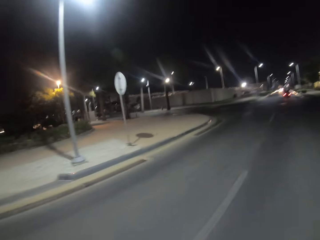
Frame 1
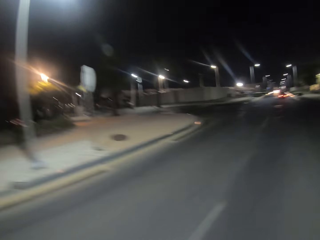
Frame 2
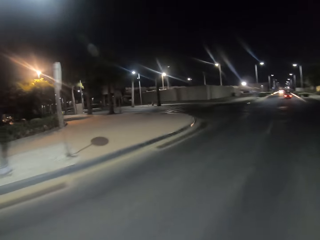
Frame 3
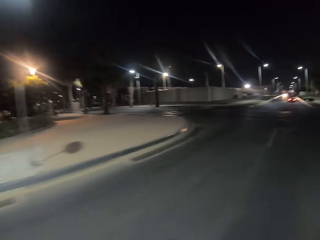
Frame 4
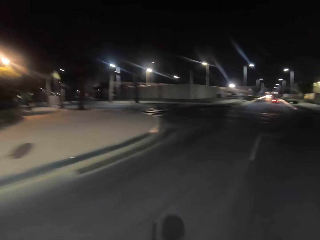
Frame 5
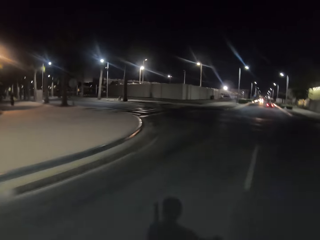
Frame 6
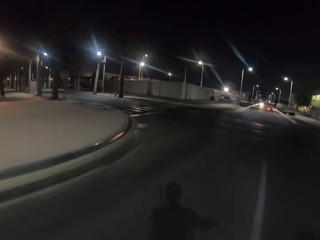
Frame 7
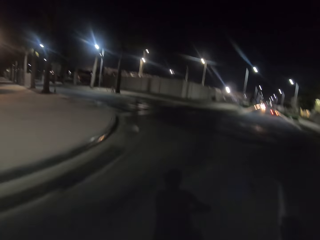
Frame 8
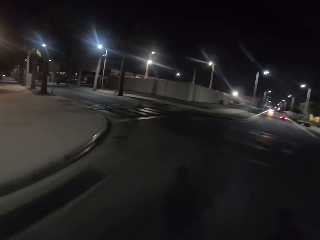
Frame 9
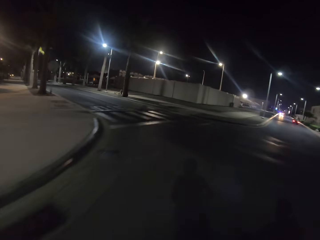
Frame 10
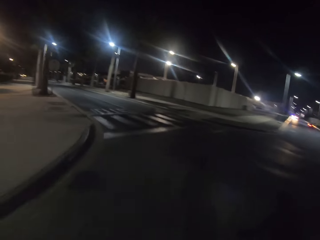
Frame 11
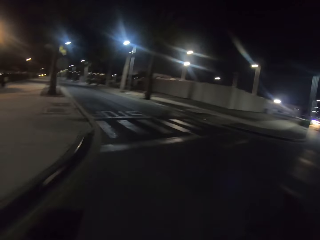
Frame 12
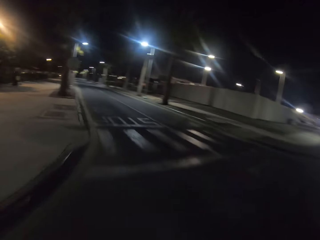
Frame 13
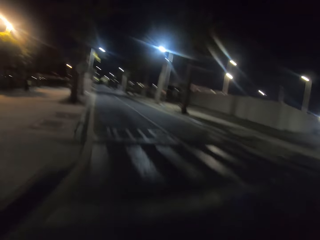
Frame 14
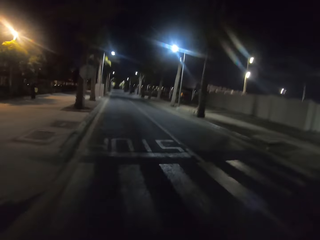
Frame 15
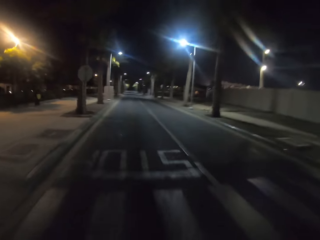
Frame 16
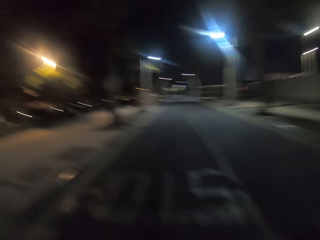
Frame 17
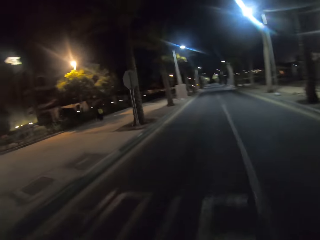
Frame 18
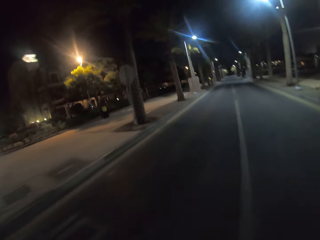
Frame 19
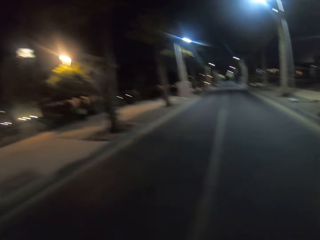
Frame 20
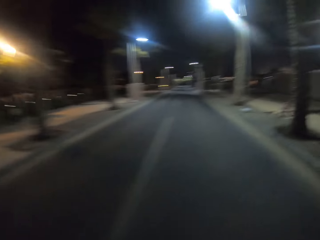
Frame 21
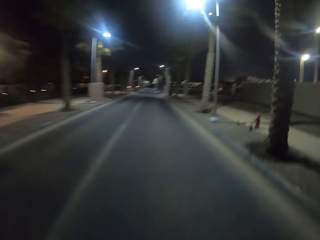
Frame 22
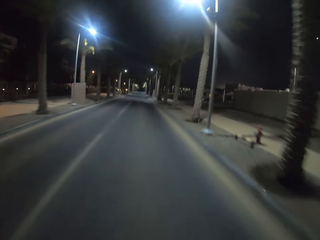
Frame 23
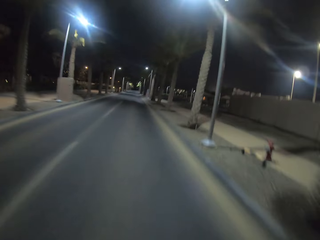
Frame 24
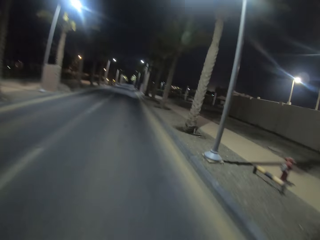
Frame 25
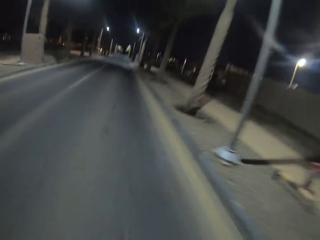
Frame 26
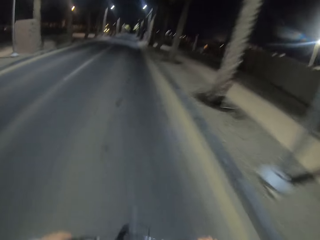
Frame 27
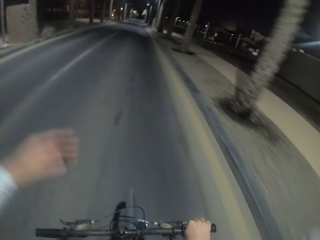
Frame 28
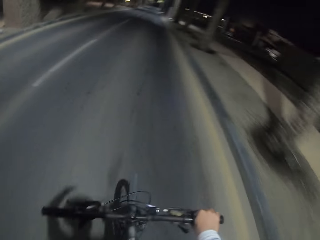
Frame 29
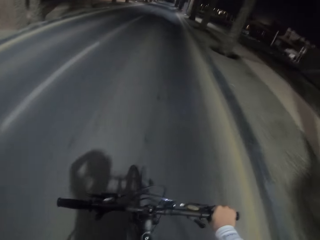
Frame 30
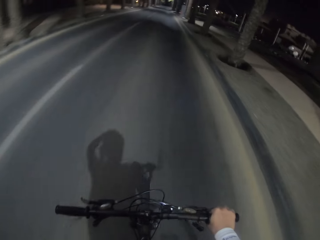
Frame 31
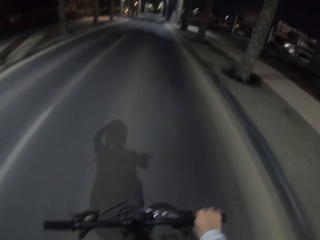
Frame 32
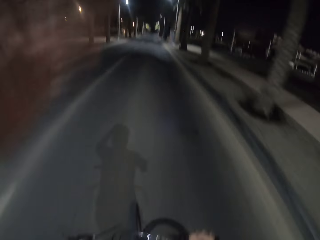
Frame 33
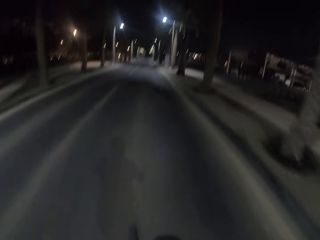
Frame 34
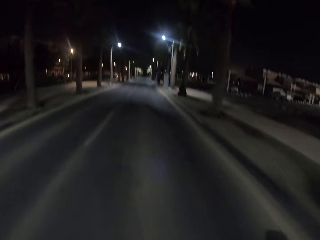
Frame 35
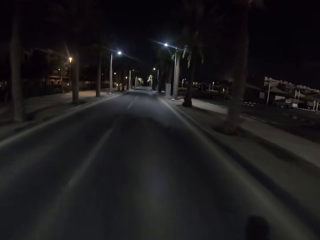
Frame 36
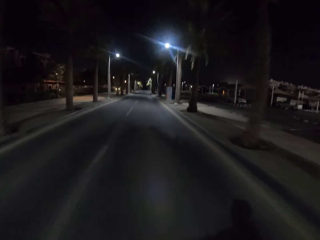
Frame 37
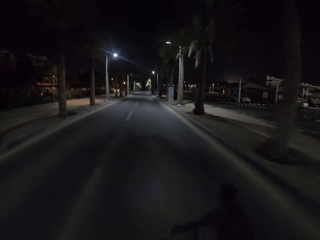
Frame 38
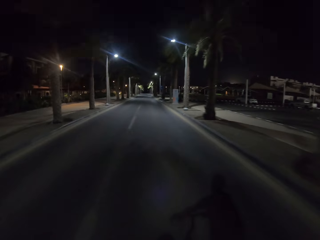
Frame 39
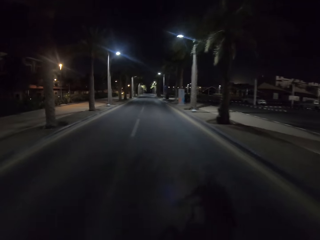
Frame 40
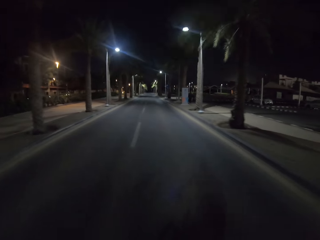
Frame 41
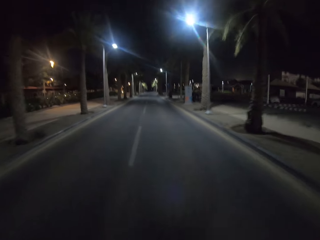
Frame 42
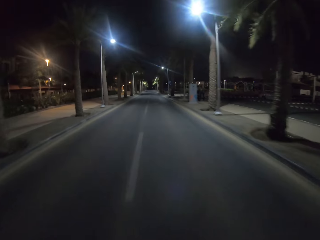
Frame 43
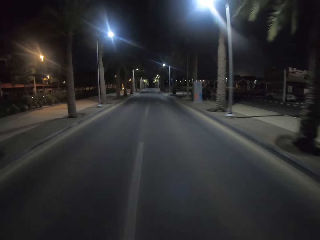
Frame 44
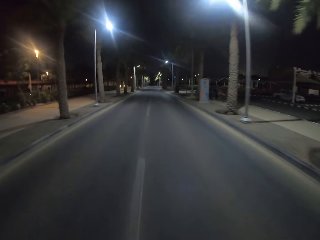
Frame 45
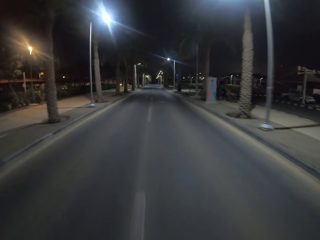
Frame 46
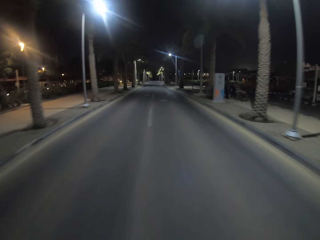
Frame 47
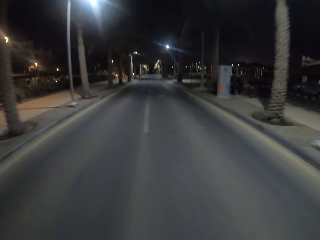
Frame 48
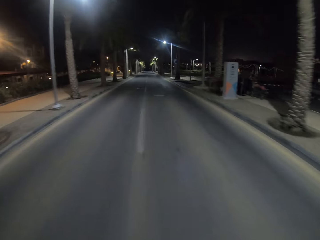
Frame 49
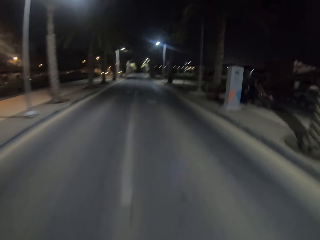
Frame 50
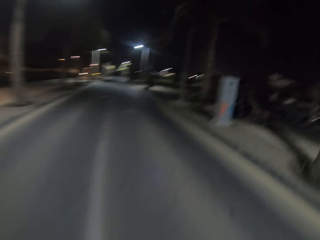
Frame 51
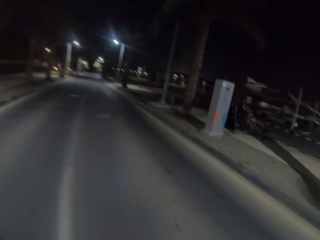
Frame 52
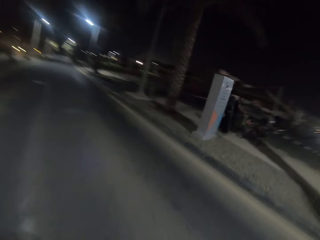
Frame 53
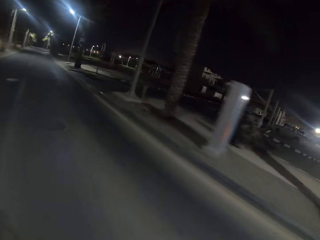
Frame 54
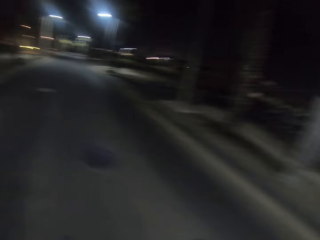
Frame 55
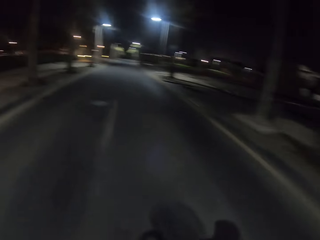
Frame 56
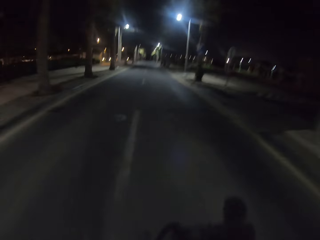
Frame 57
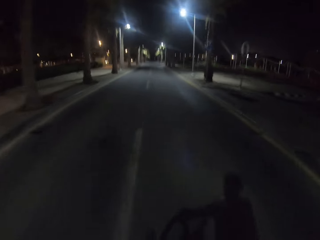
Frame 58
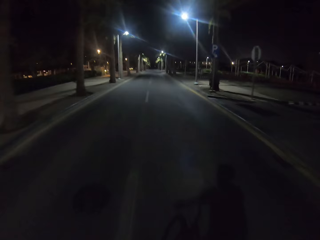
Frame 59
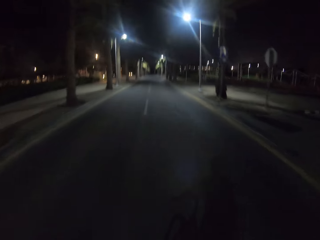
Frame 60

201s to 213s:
The camera wearer moves the hand. They touch the head. They move the hand. They ride the bicycle.

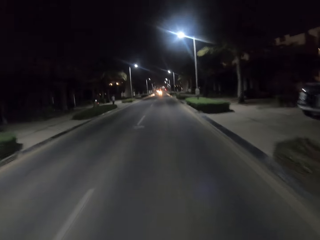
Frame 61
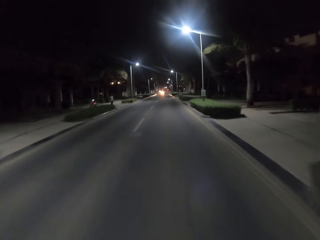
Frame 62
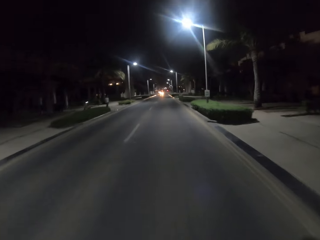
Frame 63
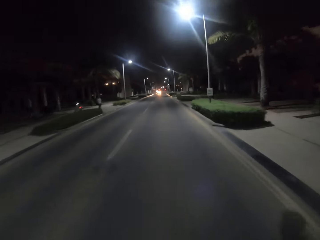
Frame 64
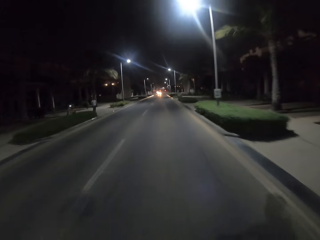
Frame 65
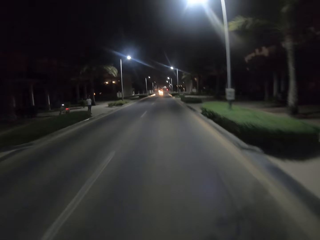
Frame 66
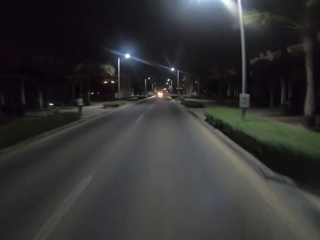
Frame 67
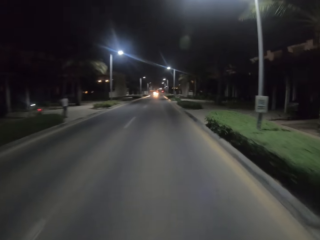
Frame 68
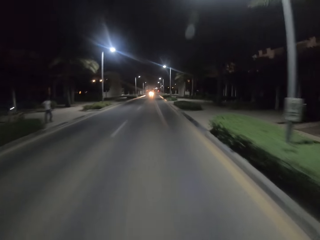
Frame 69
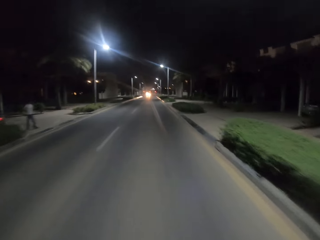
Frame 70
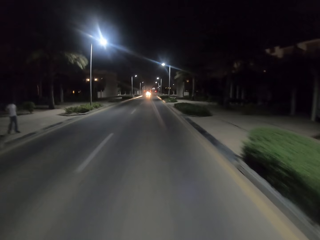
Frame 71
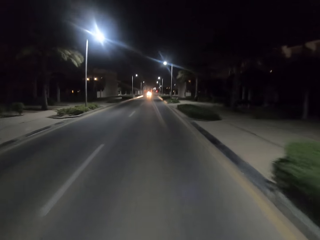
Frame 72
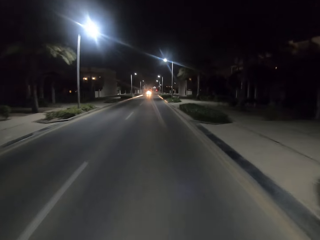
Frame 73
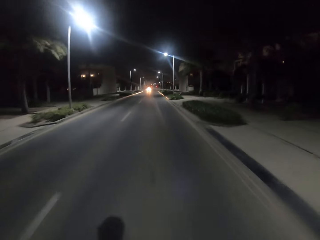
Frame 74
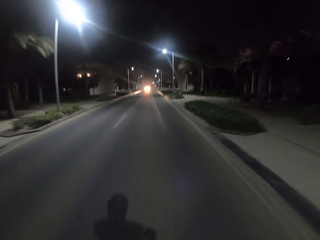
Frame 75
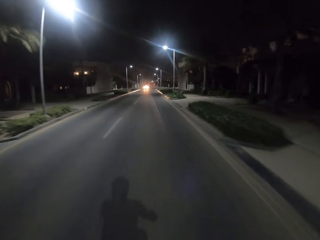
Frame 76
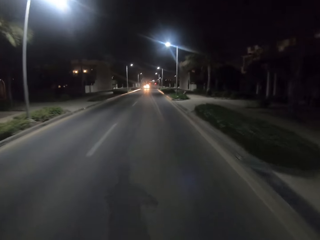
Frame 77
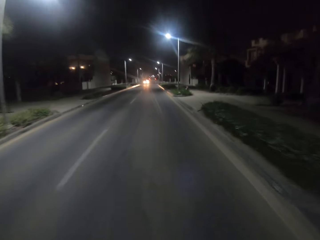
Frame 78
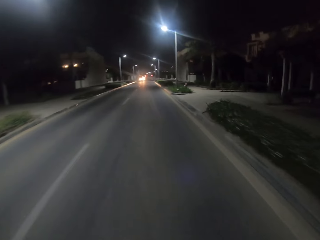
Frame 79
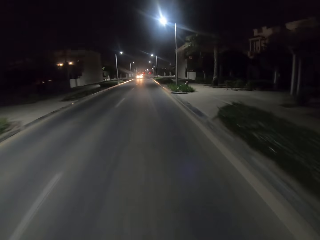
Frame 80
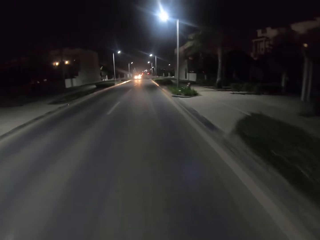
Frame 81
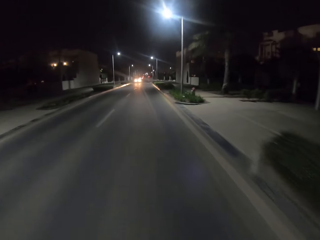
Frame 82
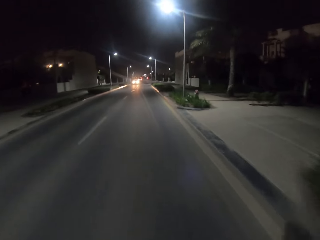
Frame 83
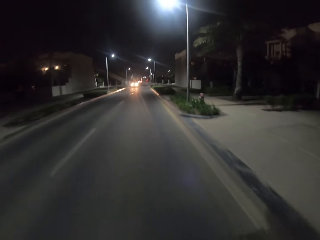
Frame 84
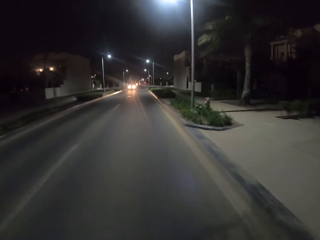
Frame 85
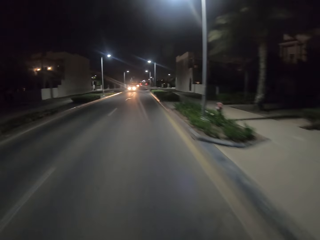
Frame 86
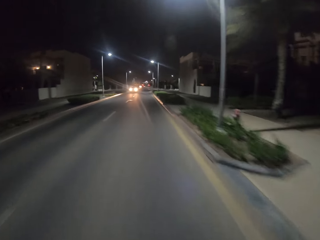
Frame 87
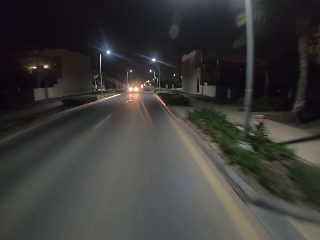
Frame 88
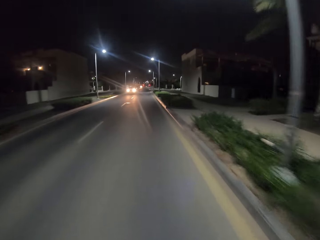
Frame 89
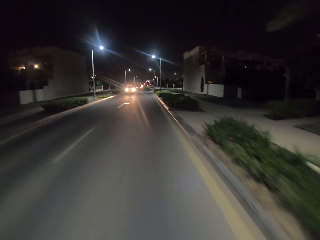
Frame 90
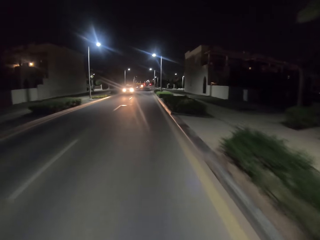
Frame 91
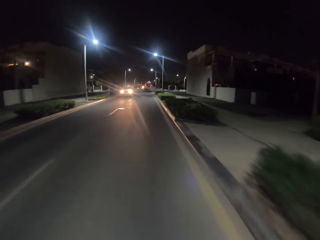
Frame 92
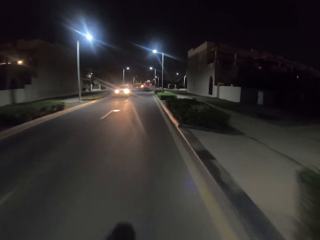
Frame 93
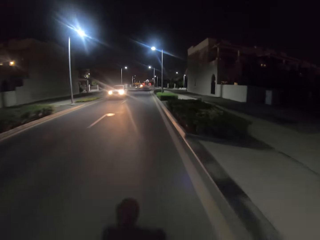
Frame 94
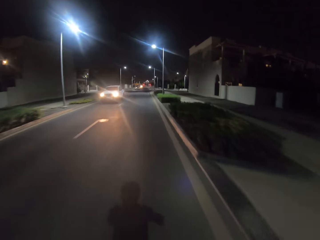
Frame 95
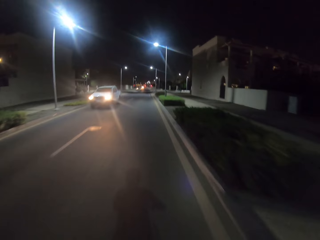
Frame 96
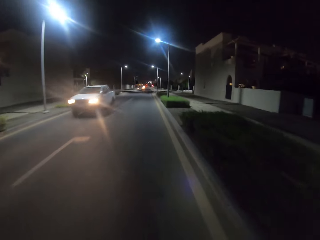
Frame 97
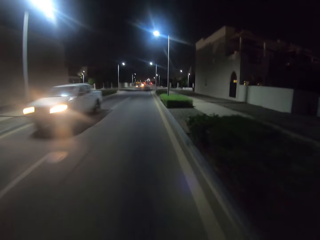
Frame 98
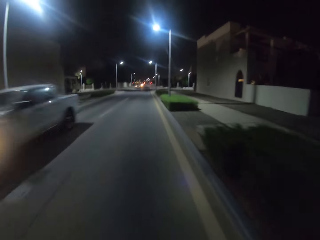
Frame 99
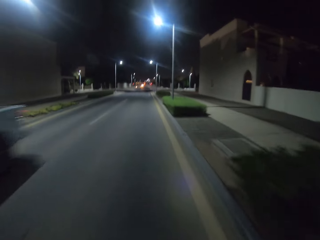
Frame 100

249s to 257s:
A man walks around. The camera wearer rides the bicycle.

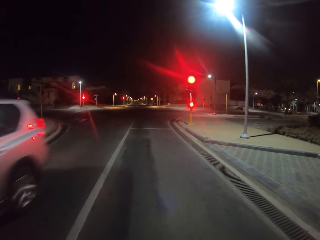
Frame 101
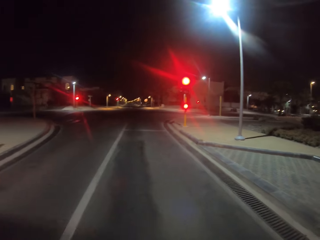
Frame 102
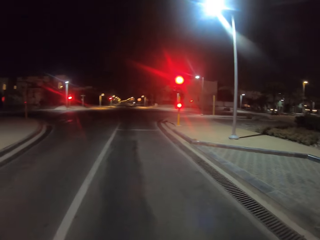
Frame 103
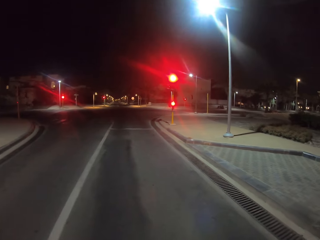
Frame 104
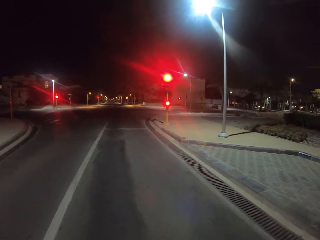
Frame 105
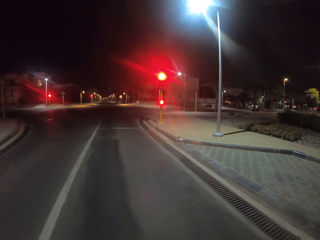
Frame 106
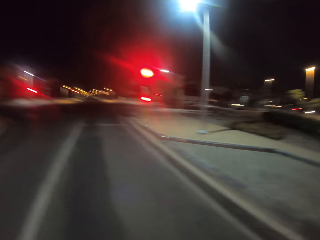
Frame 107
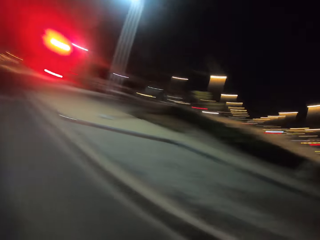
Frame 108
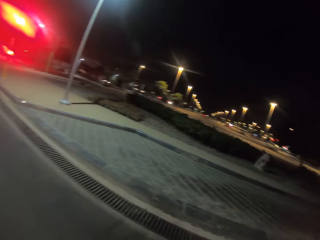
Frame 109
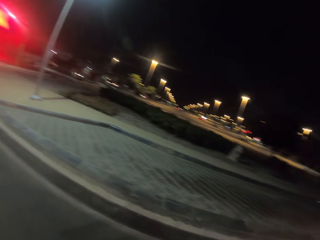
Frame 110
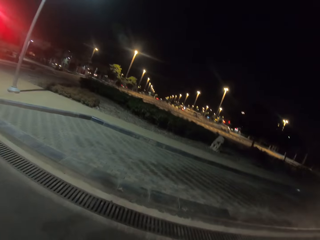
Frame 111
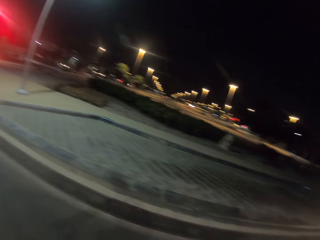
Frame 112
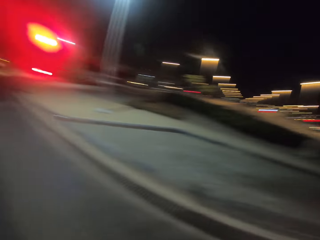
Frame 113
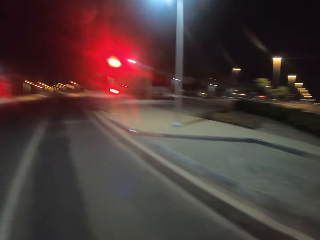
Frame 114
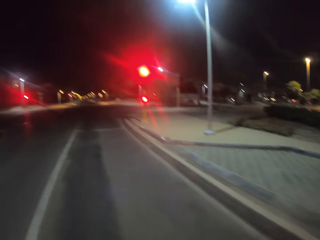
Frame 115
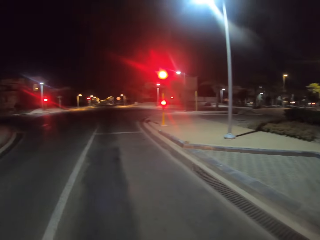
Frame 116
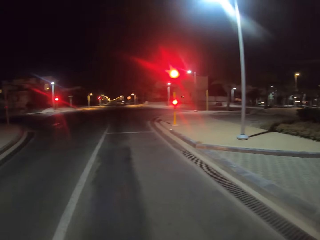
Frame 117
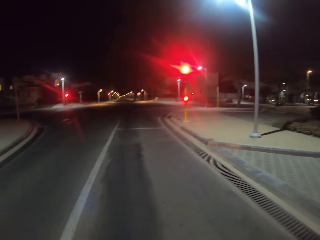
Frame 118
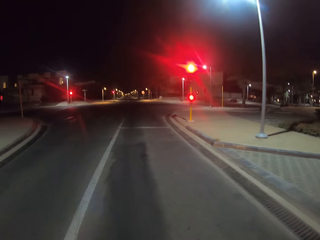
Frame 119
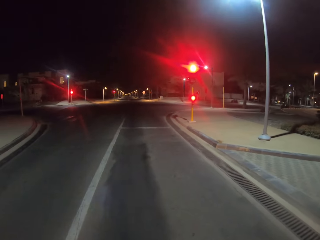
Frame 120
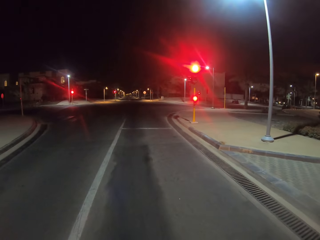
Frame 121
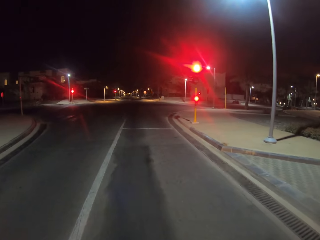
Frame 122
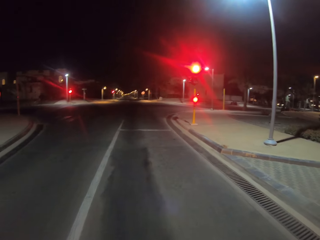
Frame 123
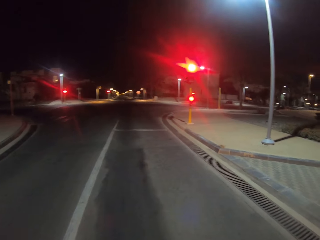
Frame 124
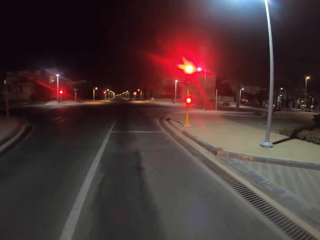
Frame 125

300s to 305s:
The camera wearer looks to the right. They look around.
